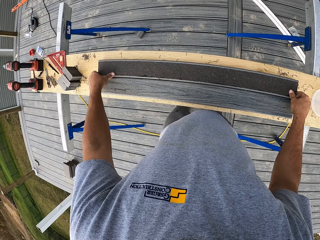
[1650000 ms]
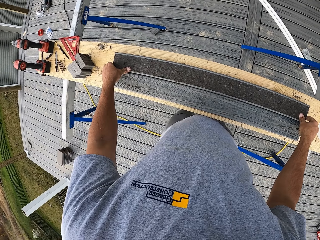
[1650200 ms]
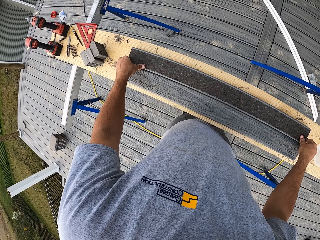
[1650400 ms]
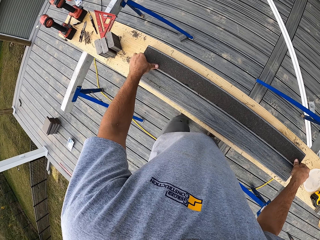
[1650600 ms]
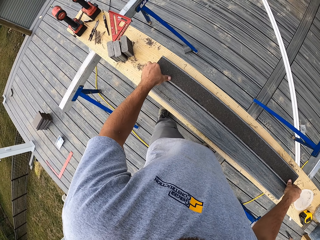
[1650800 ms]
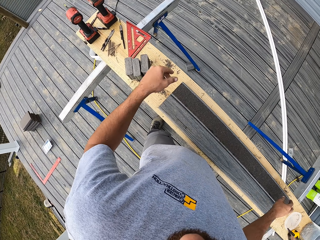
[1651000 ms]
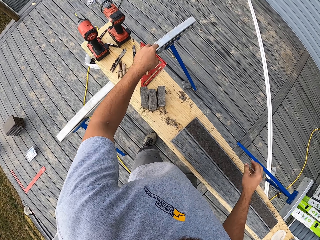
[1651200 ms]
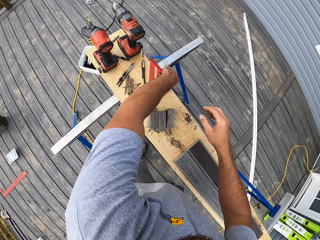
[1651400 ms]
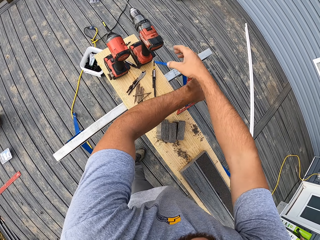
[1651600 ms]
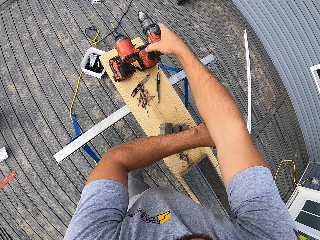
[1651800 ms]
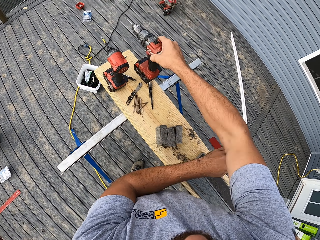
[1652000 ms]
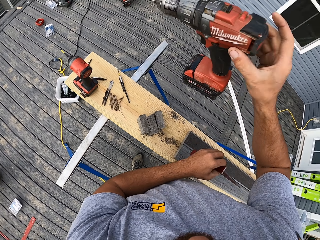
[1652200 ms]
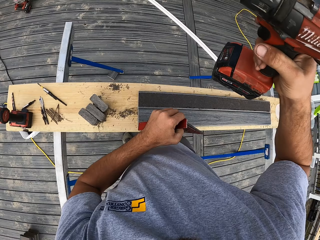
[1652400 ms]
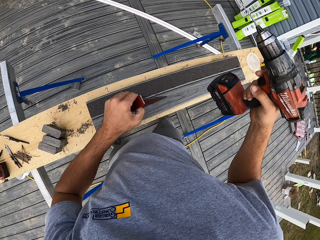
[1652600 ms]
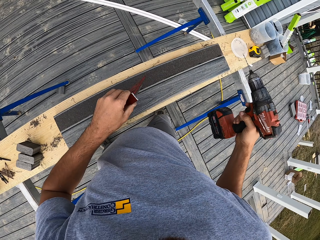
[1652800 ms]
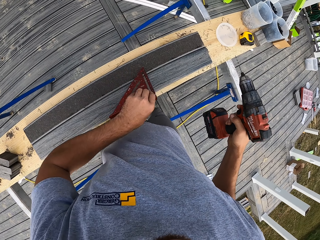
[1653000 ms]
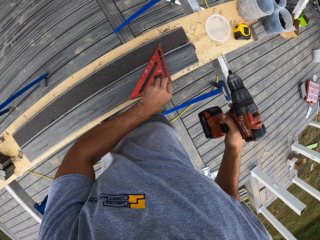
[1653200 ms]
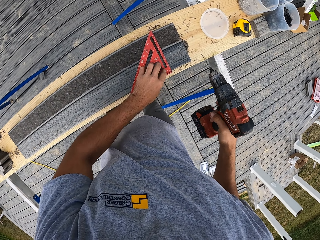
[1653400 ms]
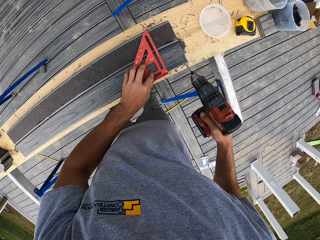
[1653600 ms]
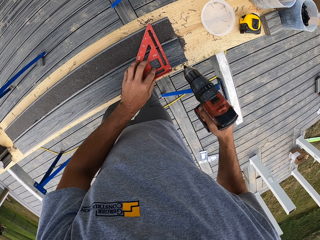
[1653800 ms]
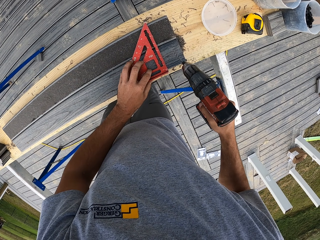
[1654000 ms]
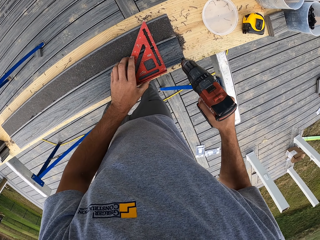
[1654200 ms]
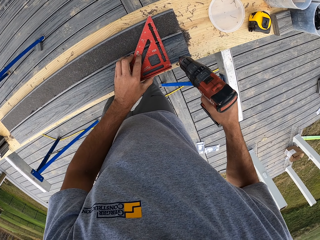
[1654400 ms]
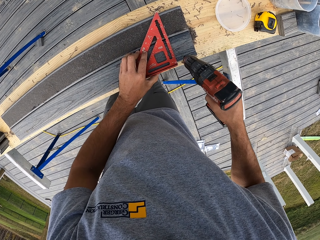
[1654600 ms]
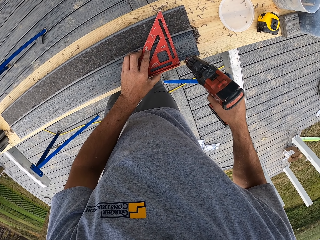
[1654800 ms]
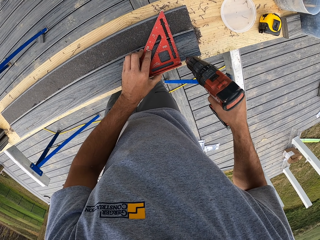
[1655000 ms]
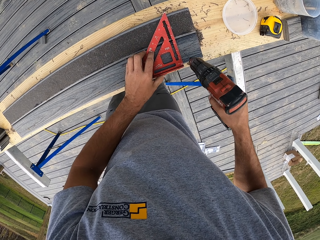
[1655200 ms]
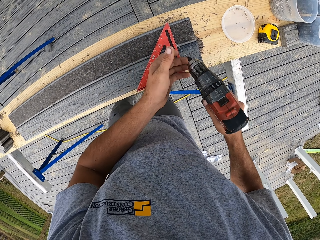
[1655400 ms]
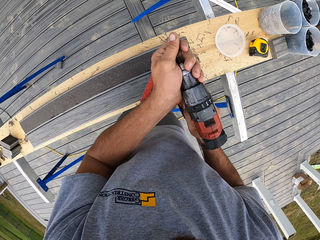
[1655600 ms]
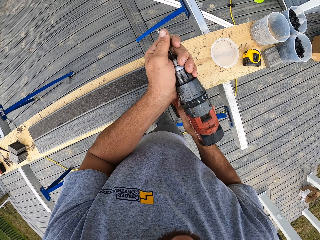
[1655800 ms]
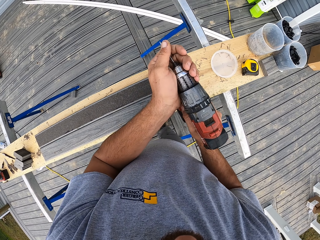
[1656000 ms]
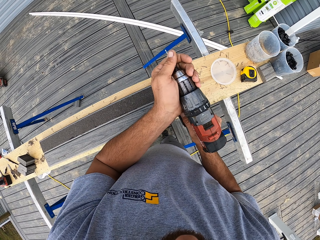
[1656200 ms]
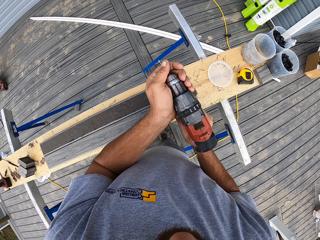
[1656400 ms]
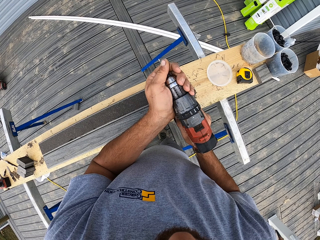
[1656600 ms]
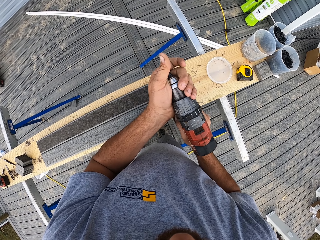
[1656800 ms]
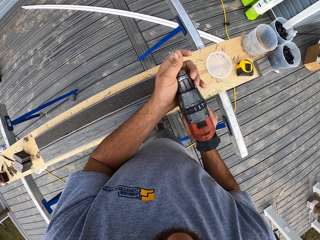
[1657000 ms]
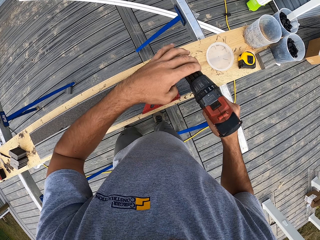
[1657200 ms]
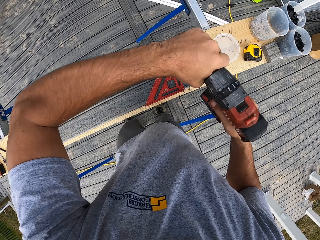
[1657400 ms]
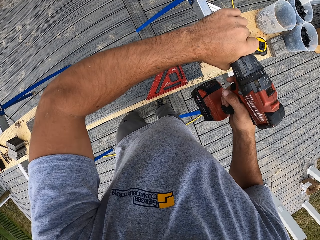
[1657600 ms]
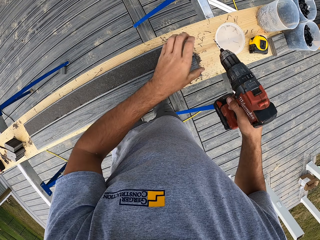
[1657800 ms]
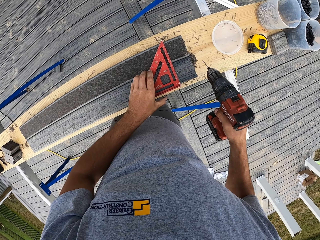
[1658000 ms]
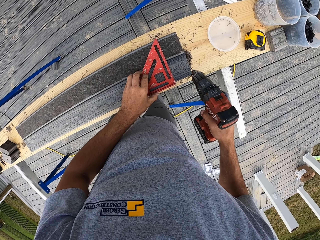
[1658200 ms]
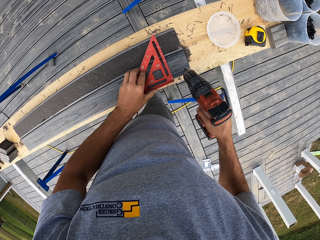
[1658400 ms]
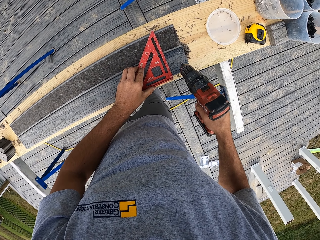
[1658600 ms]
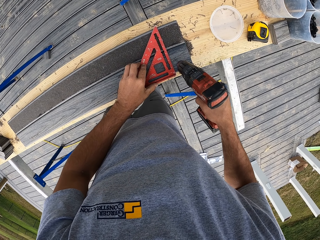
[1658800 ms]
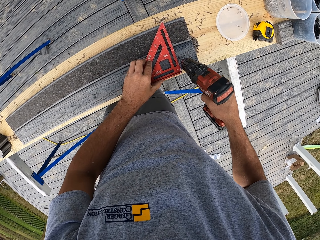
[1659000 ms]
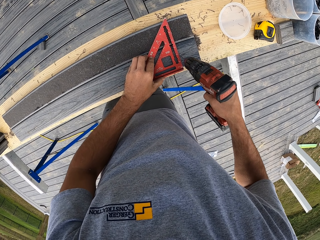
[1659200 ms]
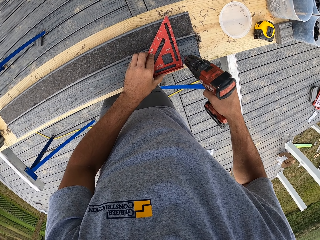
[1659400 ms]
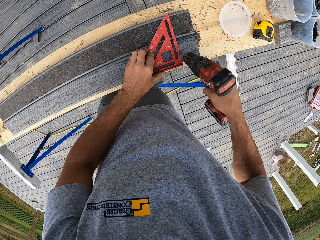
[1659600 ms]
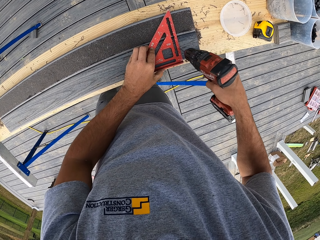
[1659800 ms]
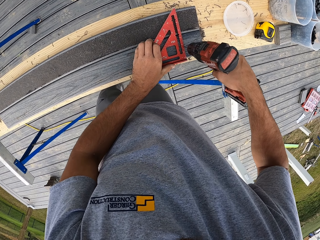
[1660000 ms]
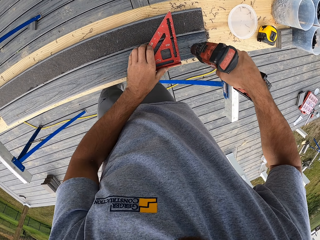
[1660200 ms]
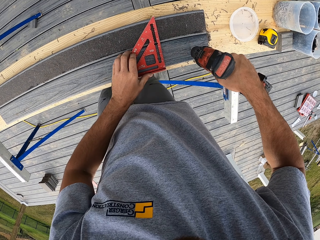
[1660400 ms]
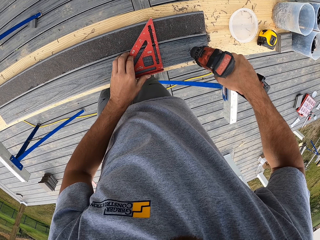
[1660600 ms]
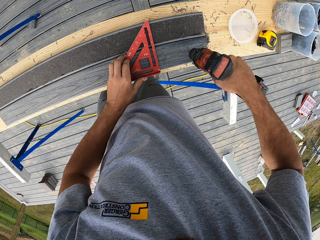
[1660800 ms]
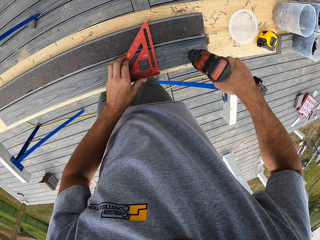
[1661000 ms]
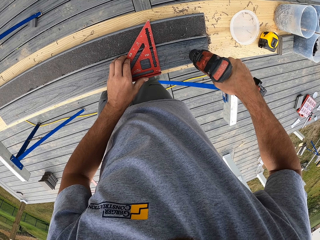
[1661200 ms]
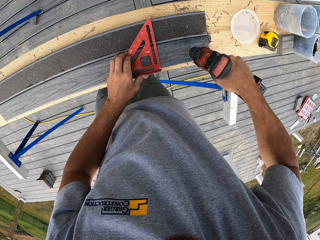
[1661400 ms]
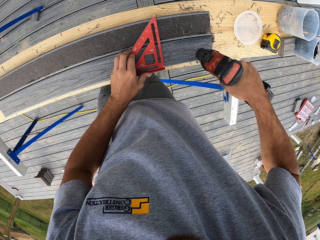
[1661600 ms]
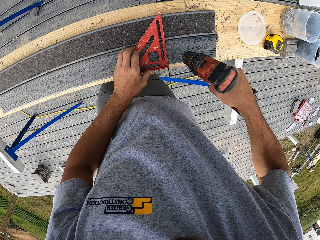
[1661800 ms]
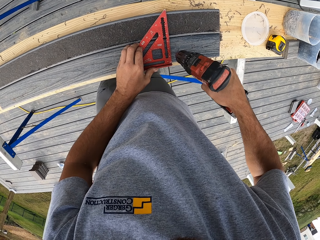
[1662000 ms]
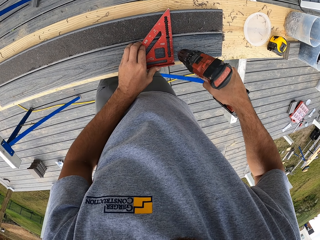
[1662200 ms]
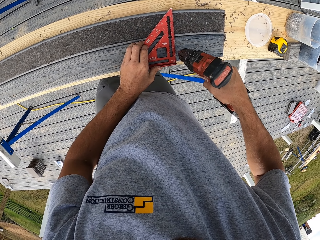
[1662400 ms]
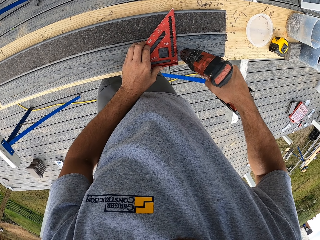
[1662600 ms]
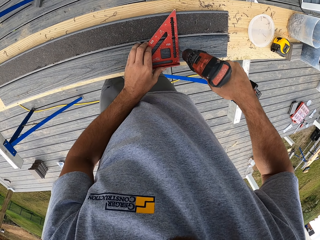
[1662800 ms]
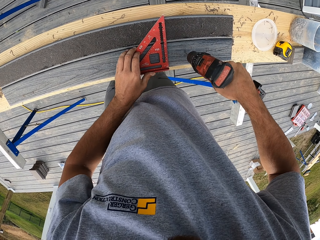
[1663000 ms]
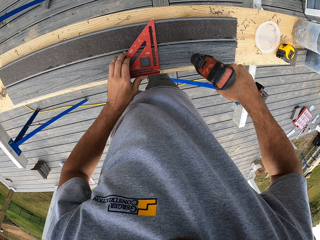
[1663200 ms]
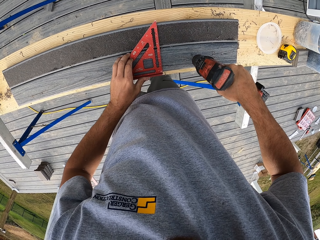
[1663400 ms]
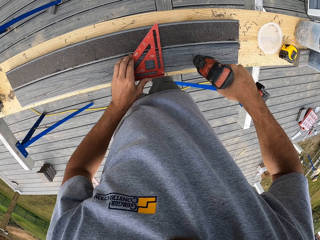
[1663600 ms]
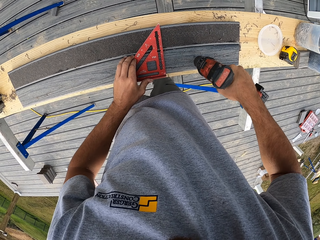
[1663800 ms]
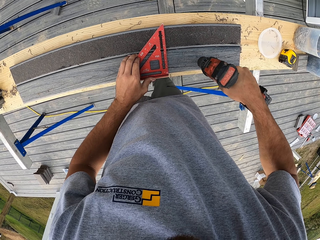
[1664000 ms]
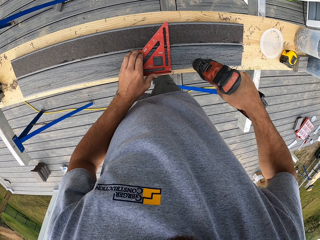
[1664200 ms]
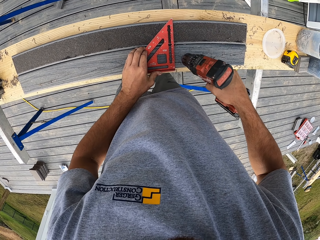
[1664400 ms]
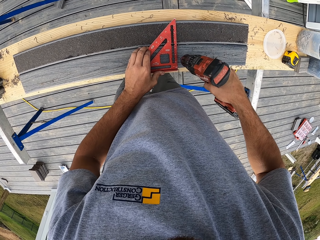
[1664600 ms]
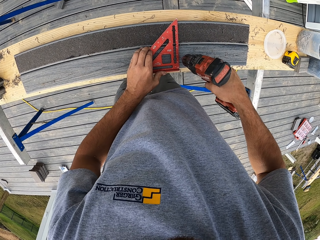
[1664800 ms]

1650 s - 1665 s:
The camera wearer moves the tape down. They hold the rails. They pick up a drill machine and a square rafter or ruler. They place the ruler down. They make holes on the wood. They lift the drill up. They tighten the drill. They drill the rail and move the ruler.

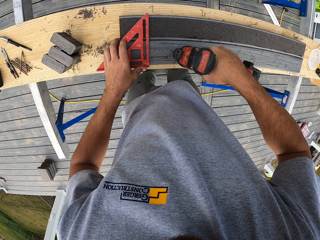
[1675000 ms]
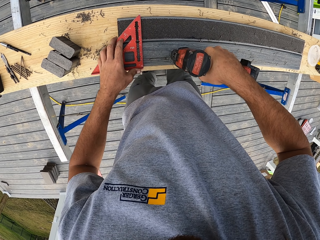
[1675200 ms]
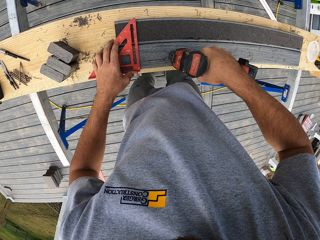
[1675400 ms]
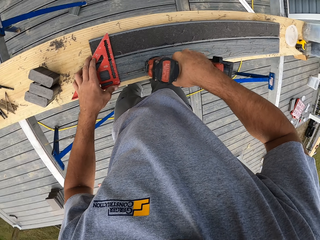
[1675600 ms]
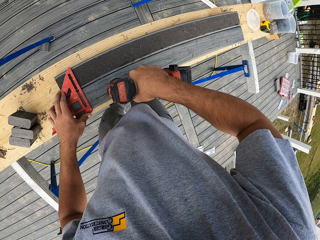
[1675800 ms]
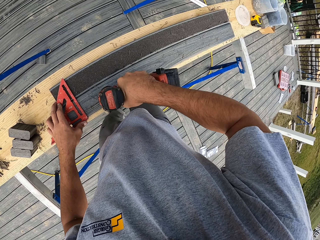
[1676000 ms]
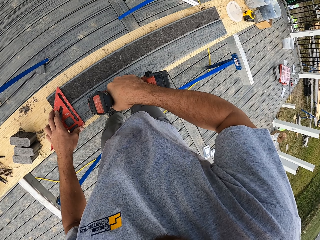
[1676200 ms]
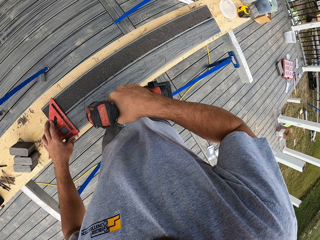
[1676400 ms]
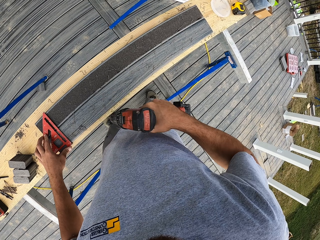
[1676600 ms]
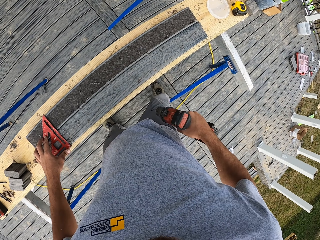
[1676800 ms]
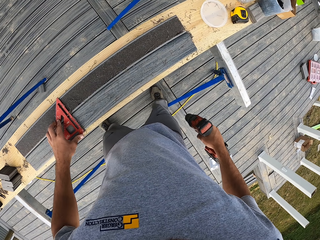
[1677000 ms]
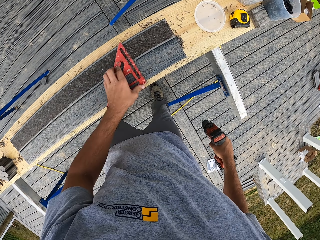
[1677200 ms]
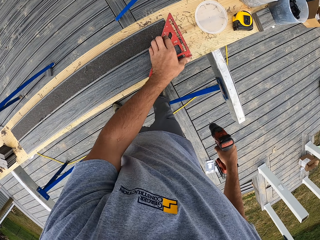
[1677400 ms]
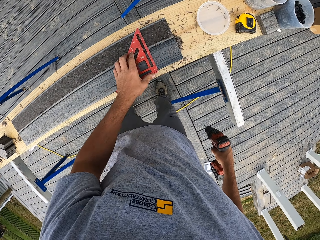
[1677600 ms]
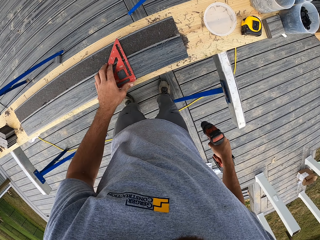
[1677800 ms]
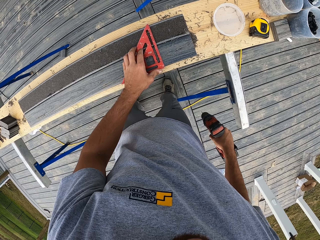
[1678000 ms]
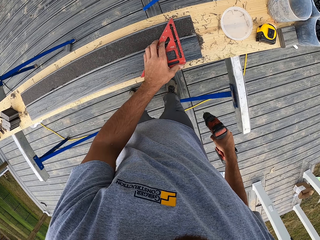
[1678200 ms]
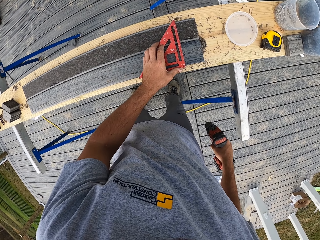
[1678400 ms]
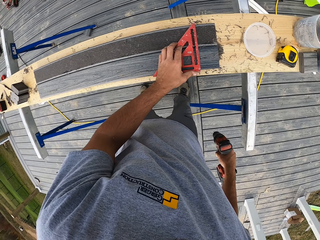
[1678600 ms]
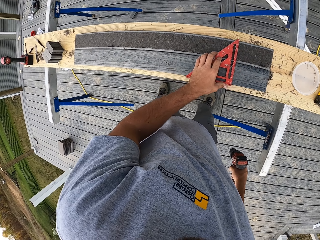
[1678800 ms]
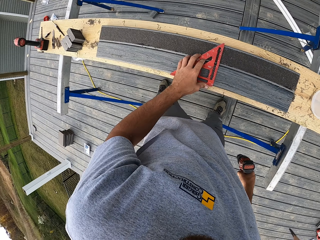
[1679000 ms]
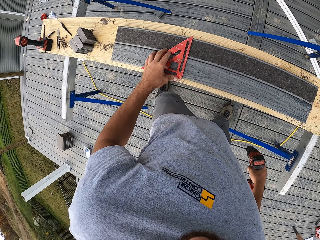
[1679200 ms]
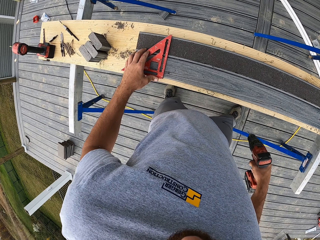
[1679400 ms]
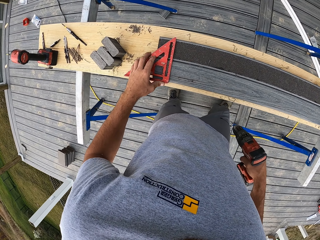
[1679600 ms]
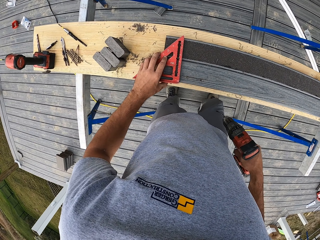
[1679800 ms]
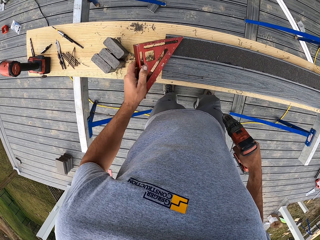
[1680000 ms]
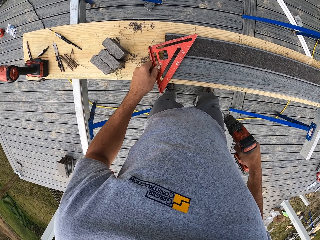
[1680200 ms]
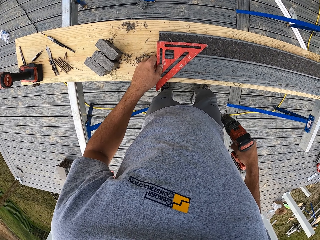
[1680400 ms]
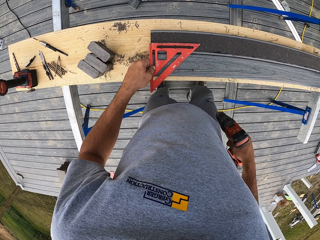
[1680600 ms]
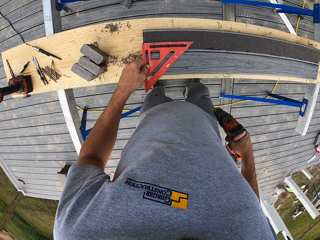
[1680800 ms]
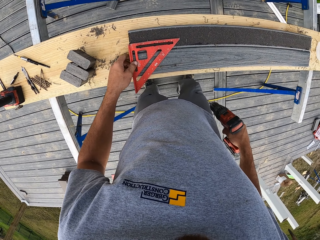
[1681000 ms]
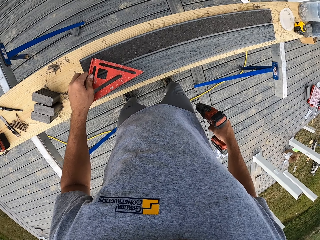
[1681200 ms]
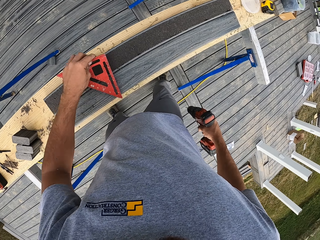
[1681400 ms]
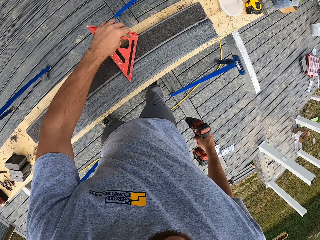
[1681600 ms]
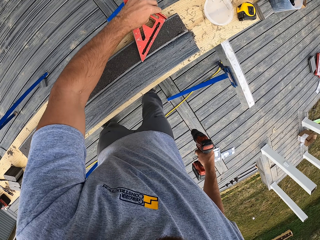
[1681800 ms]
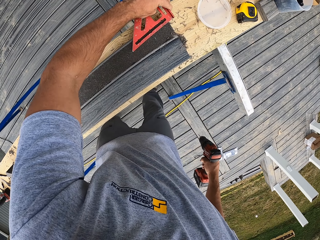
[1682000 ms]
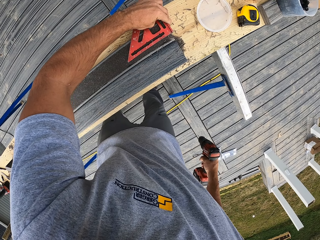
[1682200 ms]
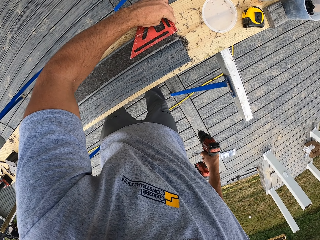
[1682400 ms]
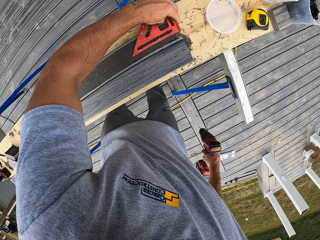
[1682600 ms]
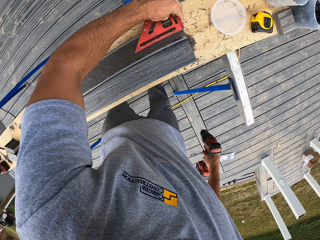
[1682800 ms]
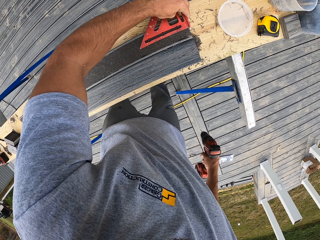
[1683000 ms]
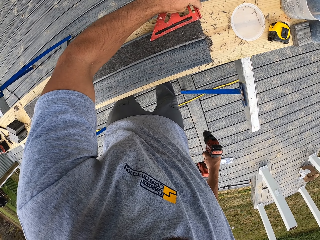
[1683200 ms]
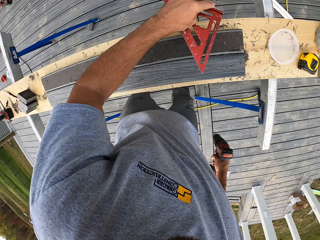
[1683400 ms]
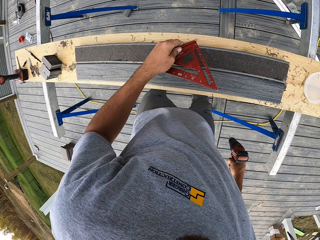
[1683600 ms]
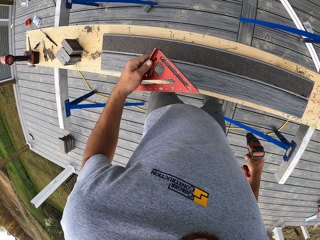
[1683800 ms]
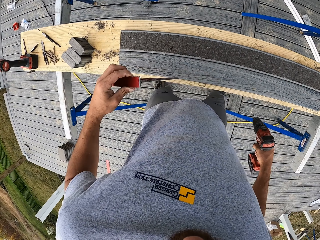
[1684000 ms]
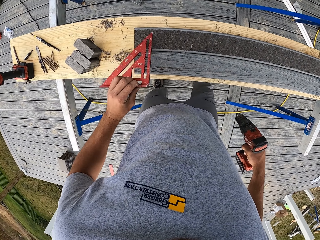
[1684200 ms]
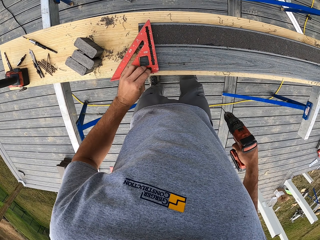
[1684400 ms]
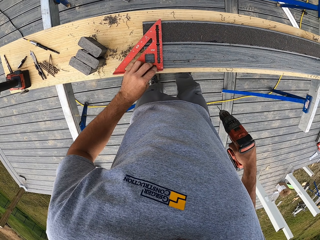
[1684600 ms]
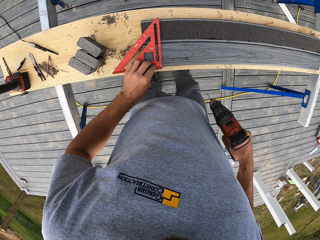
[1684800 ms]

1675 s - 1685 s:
The camera wearer rubs the rail with a ruler. They turn the ruler. They move the ruler to the other rail.
